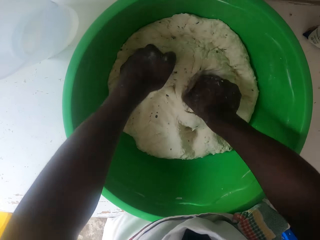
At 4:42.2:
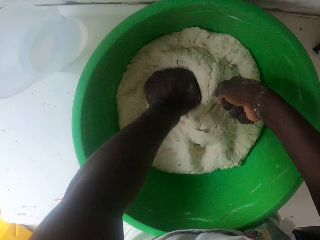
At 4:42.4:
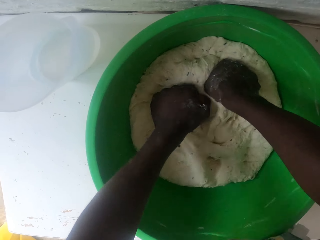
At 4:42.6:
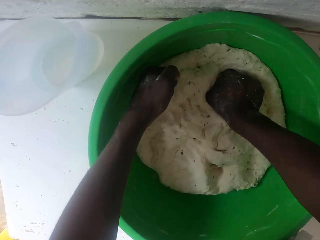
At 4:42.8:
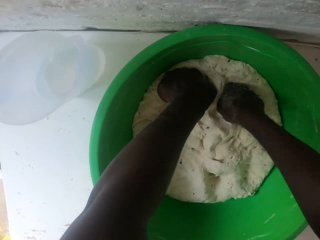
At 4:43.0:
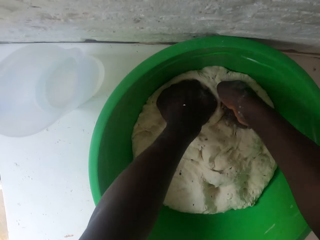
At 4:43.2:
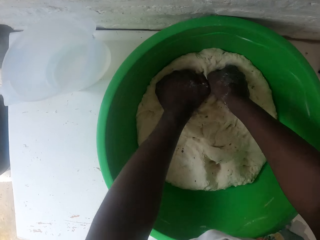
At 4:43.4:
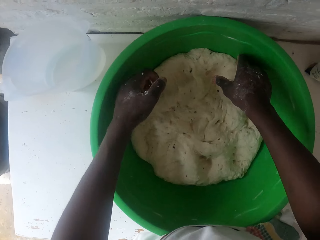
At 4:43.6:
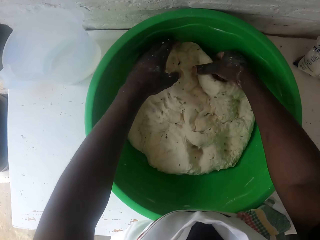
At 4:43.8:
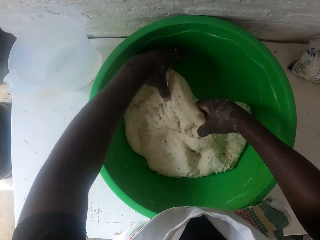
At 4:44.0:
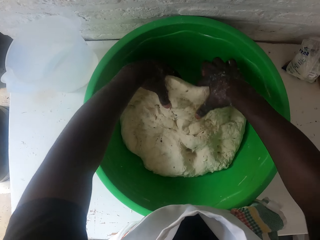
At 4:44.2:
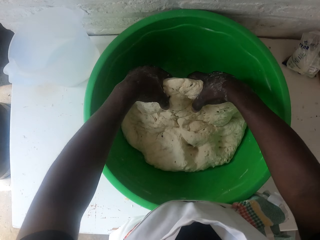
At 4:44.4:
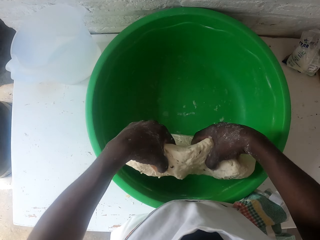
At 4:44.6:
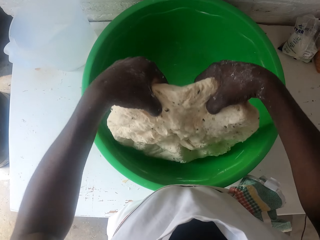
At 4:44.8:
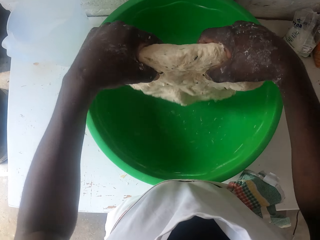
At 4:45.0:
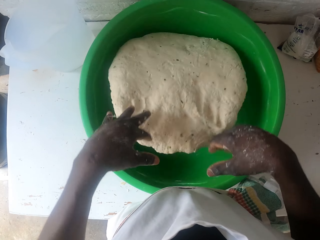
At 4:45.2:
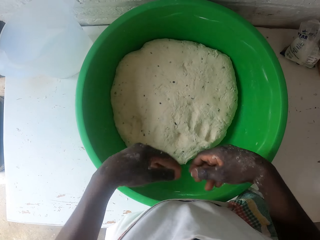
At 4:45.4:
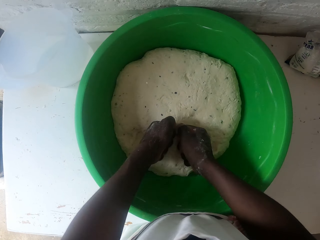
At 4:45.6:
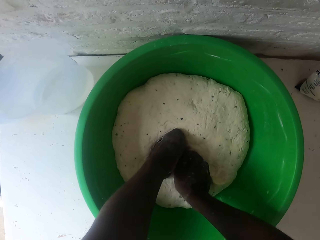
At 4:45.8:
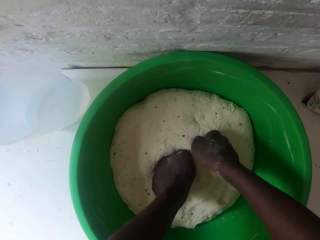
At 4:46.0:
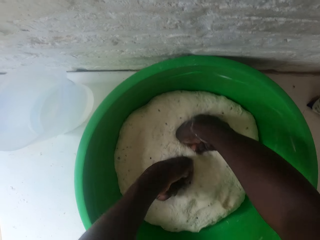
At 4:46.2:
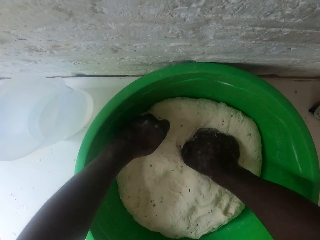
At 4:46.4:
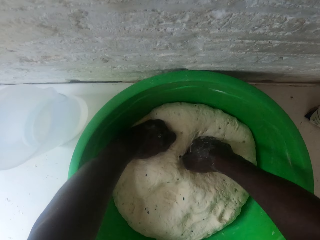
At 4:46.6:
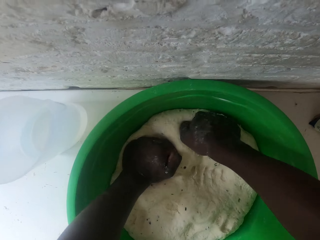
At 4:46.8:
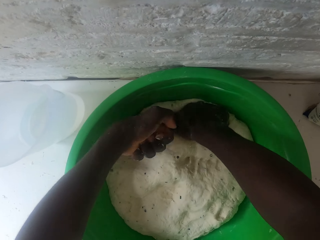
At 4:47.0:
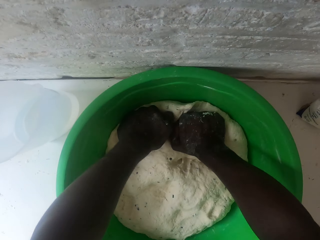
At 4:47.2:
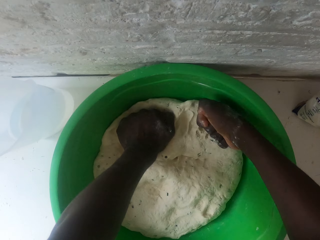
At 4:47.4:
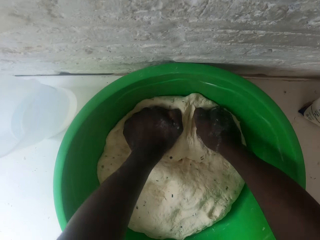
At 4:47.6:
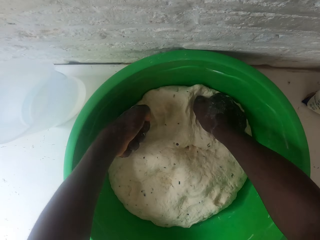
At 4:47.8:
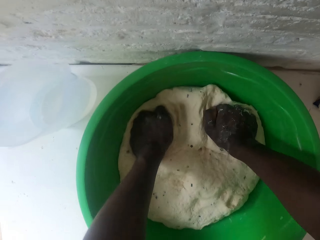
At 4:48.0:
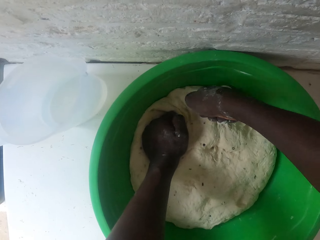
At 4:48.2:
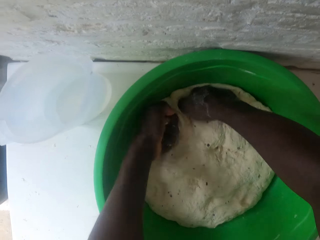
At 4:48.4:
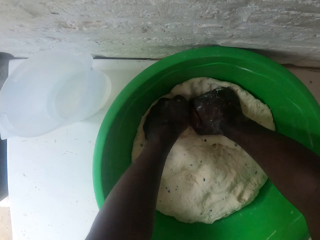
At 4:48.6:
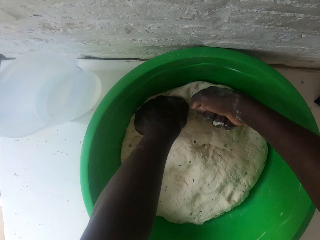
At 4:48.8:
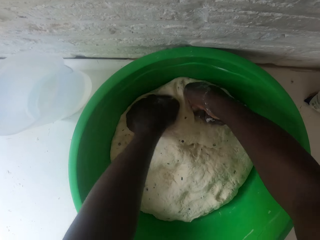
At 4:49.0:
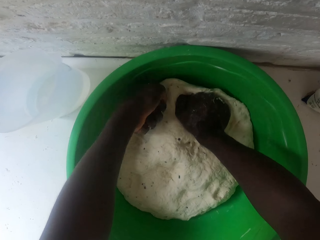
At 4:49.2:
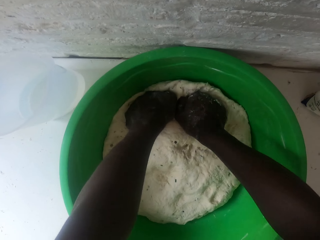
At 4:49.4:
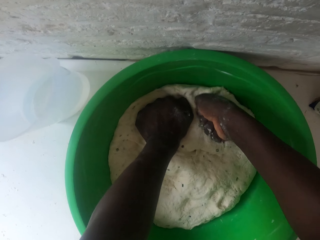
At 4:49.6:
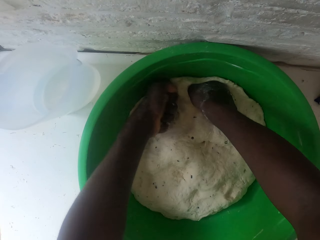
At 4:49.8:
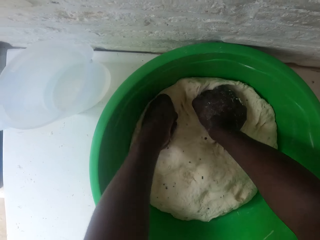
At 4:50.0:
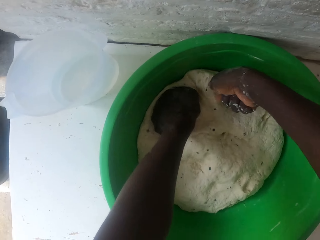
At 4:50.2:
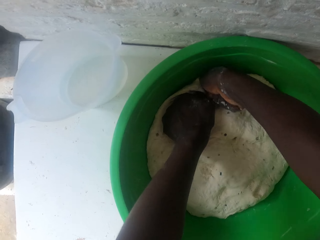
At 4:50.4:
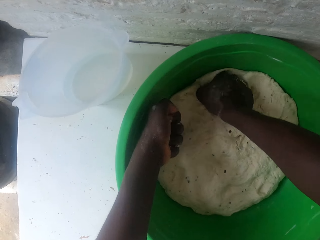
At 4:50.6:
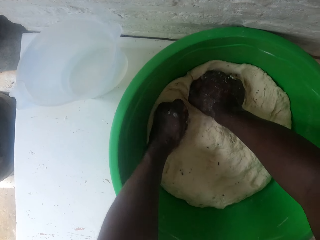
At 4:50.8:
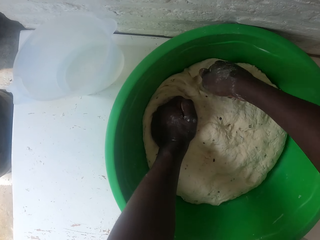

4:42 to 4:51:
The camera wearer lifts the dough. They turn the dough. They turn the dough in the basin. They knead the dough with both hands.

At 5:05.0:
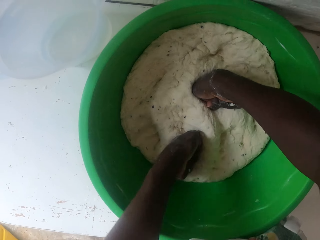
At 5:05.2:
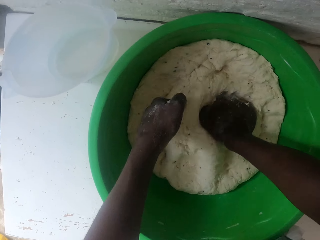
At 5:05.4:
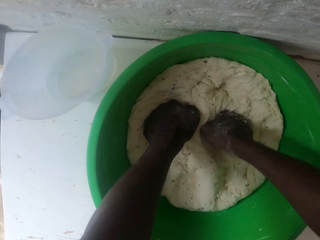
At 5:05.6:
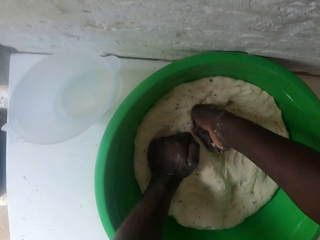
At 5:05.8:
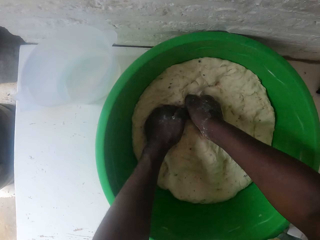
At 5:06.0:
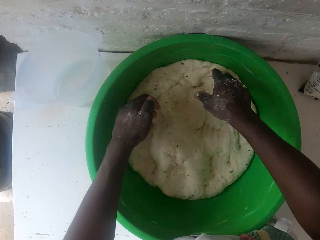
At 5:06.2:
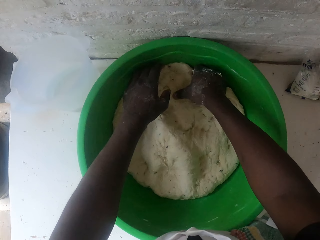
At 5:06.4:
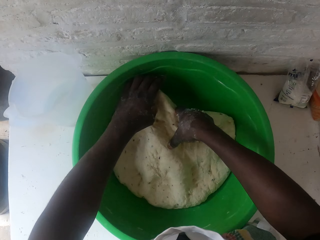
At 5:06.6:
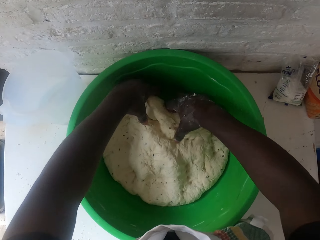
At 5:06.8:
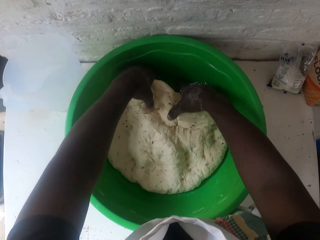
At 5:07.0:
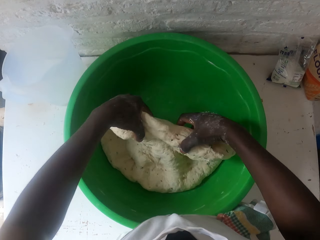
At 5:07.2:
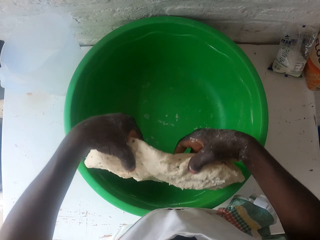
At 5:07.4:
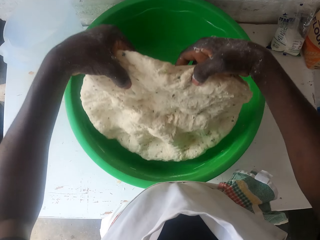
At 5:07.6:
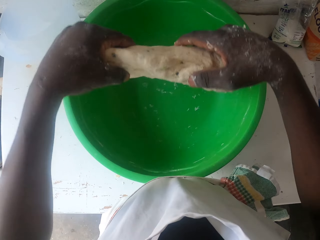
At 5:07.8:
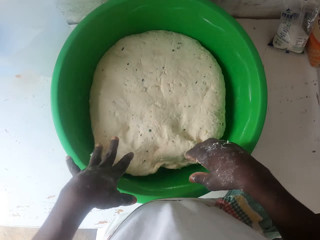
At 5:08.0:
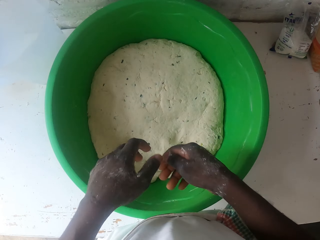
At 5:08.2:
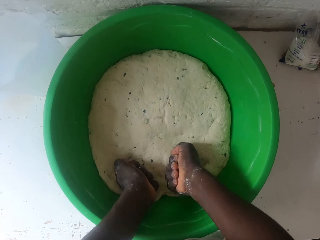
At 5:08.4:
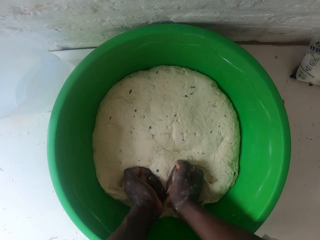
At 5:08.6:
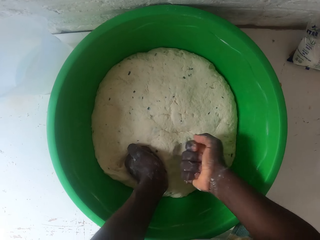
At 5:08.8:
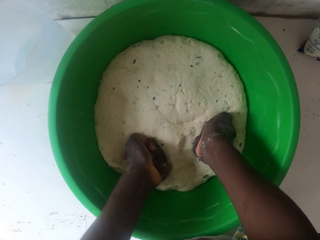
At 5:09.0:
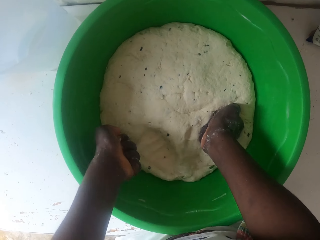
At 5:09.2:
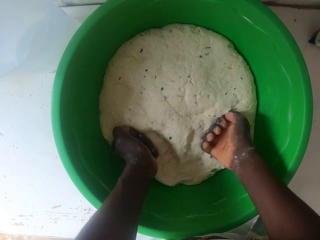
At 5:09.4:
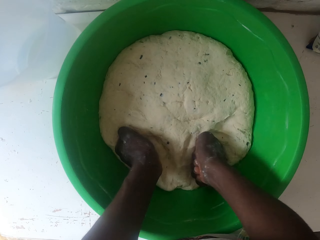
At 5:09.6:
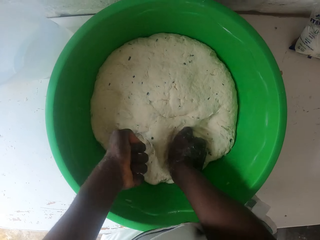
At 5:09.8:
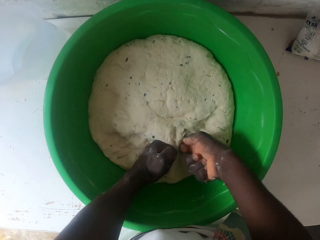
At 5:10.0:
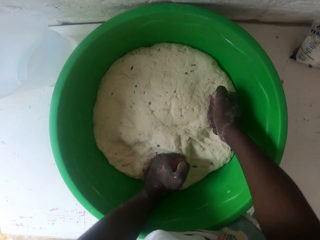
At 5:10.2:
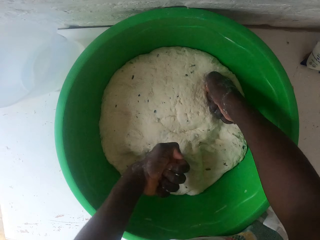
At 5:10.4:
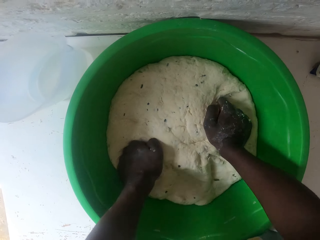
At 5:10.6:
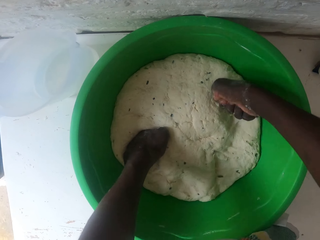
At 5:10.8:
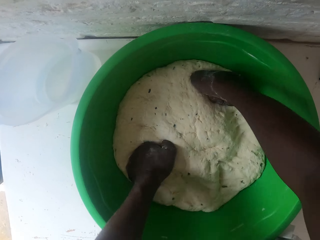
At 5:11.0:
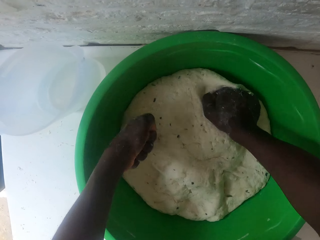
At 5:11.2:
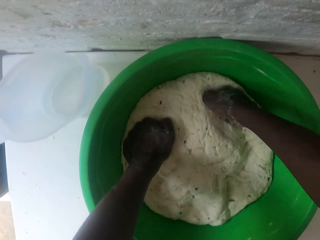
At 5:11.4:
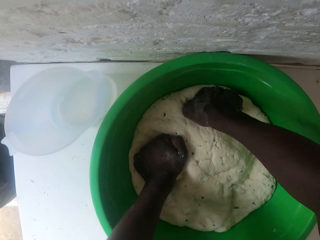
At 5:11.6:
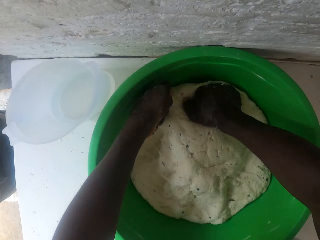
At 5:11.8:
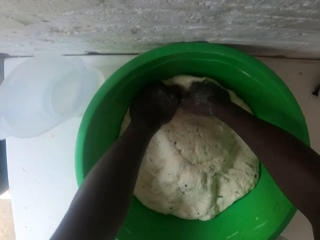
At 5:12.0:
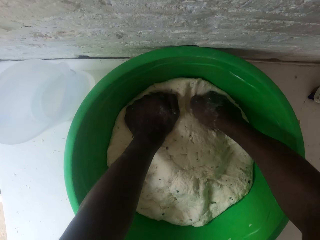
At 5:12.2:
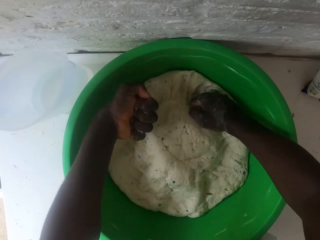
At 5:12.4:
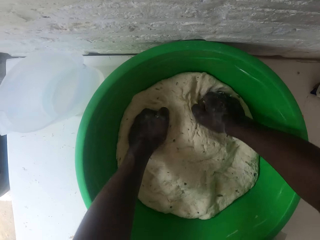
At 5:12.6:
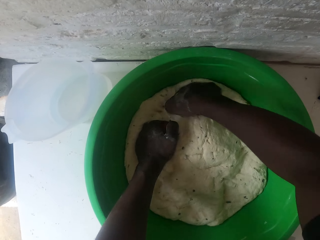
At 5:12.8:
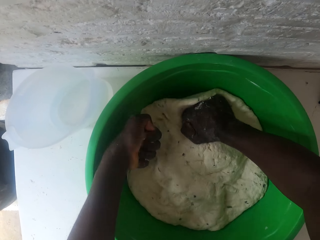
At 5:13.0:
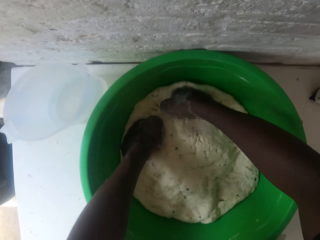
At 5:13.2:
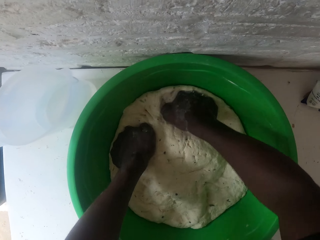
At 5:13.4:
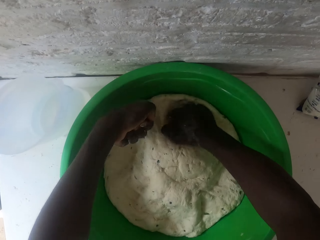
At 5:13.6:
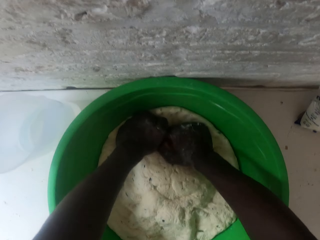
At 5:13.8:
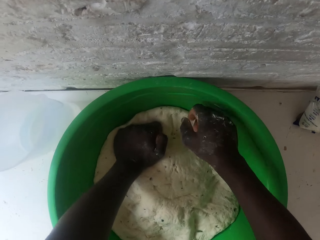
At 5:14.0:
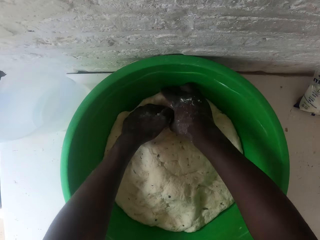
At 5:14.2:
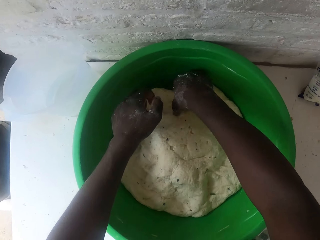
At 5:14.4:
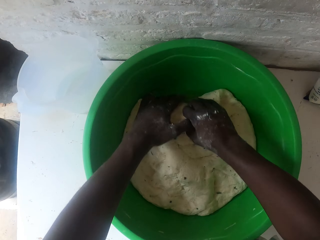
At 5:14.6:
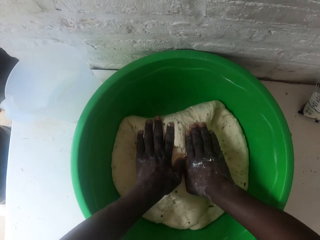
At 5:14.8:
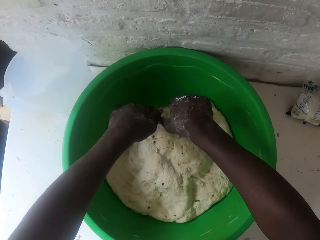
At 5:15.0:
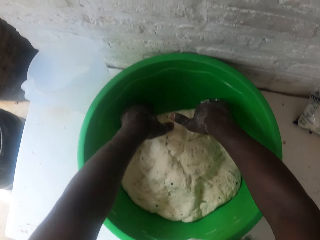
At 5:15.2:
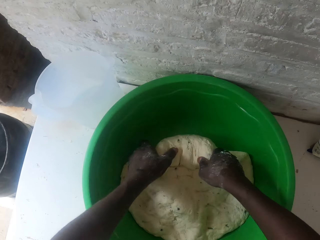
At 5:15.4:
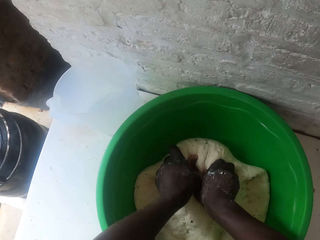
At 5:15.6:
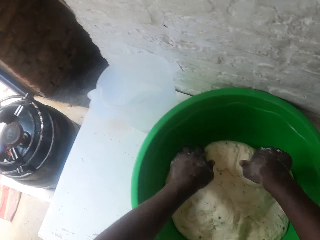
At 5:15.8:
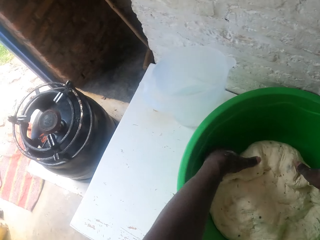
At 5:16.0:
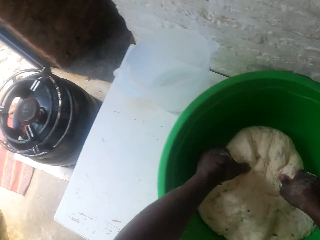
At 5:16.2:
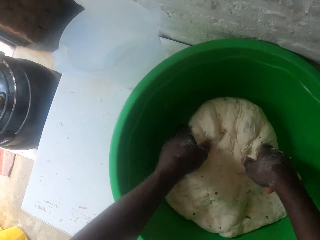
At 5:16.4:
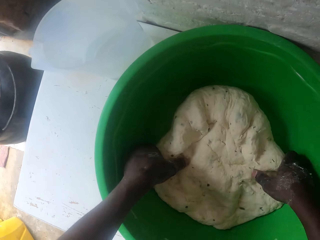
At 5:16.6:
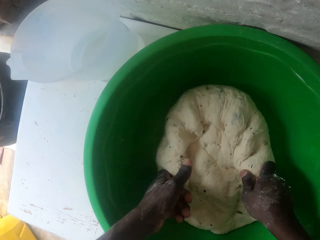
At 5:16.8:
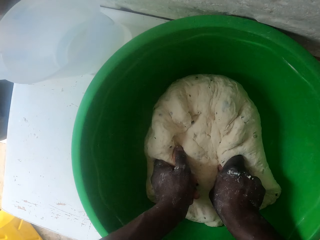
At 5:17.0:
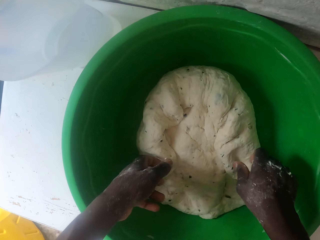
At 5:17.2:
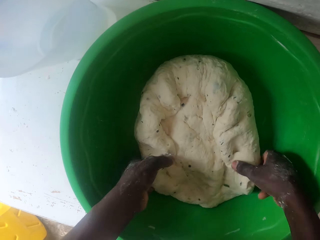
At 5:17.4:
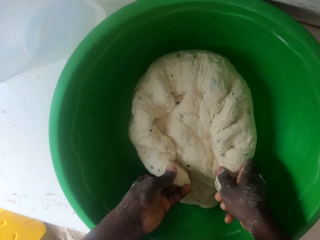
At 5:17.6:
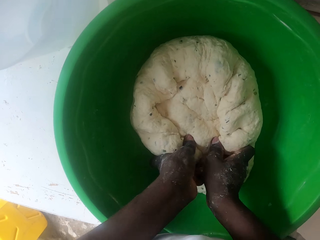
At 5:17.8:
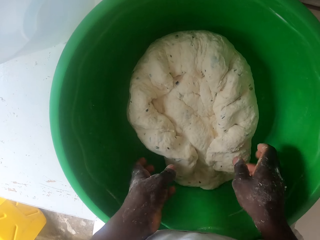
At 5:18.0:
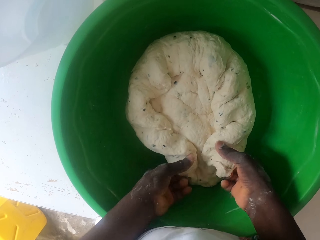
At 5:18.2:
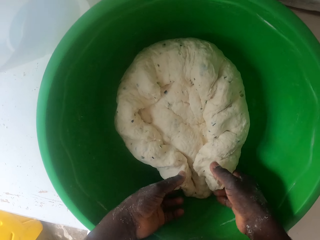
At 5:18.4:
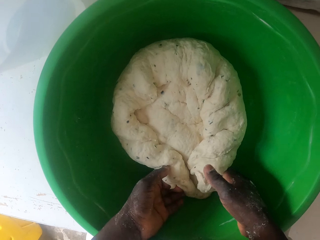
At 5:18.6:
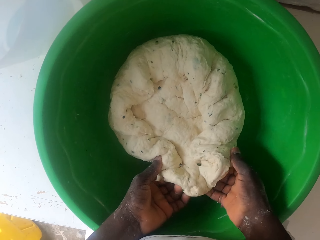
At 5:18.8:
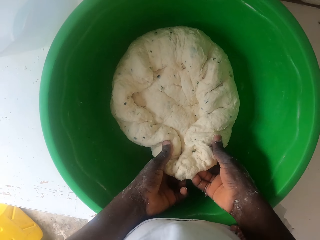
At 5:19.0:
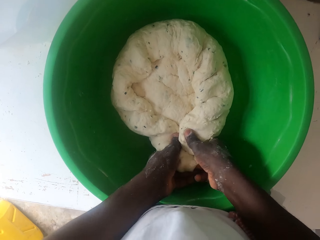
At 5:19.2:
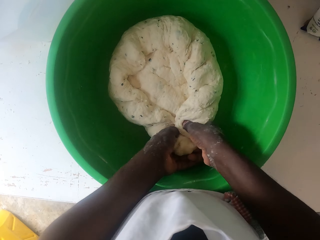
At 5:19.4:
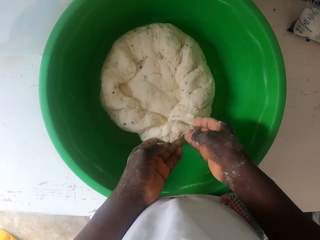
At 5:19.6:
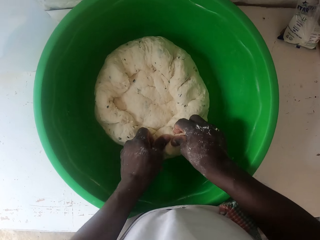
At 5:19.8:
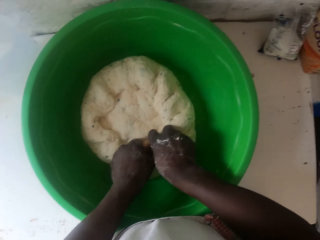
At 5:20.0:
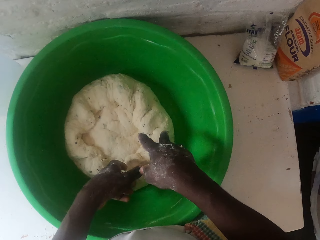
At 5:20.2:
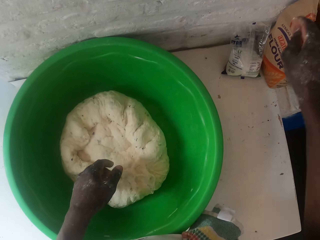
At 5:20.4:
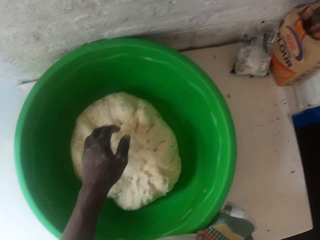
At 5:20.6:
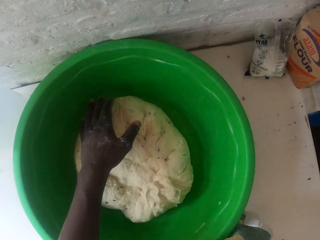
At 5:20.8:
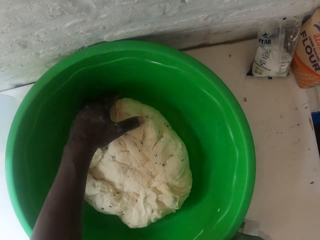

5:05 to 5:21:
The camera wearer takes the dough. They turn the dough in the basin. They knead the dough with both hands. They fold the dough. They lift the dough and fold the dough.
